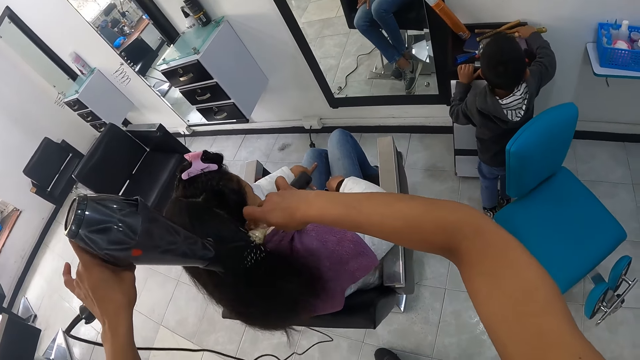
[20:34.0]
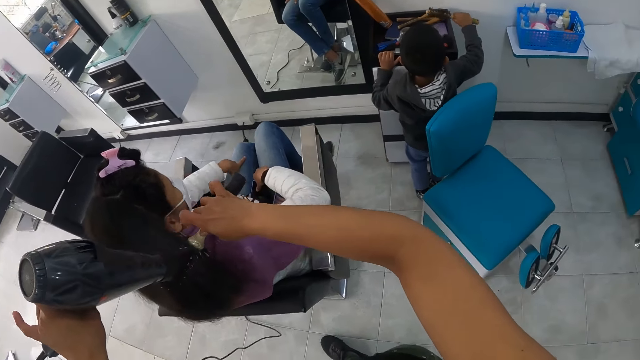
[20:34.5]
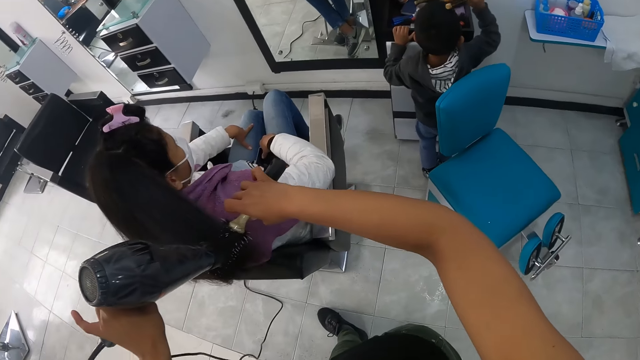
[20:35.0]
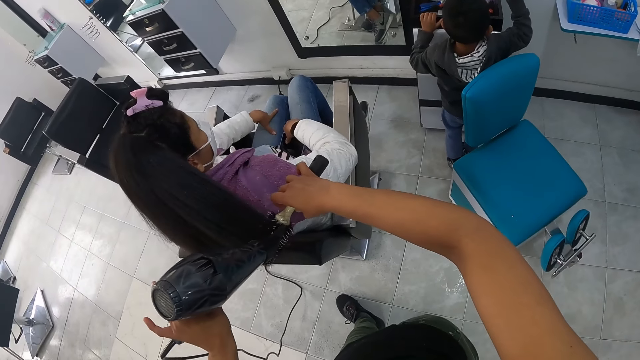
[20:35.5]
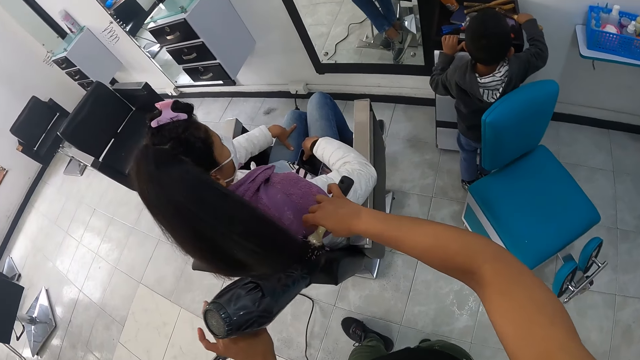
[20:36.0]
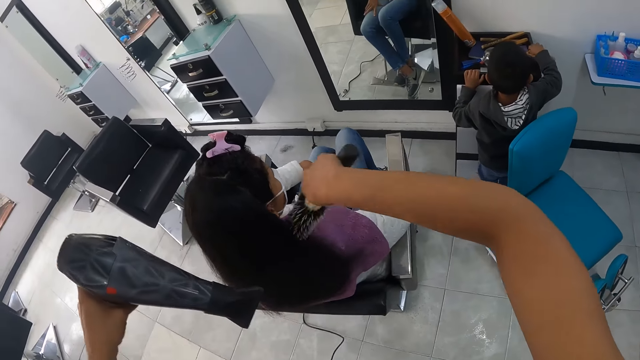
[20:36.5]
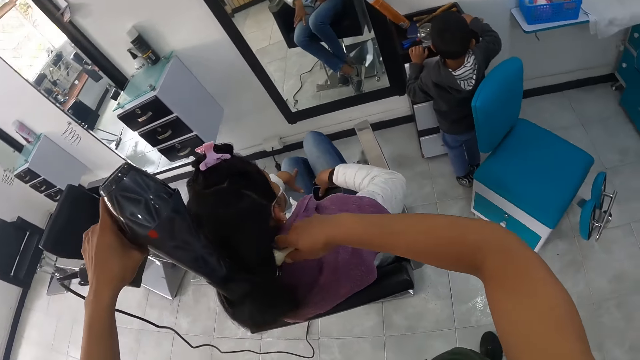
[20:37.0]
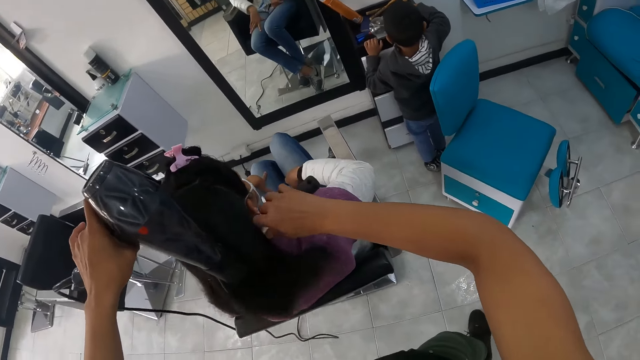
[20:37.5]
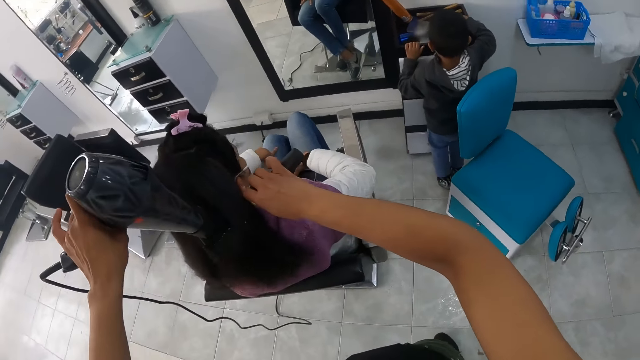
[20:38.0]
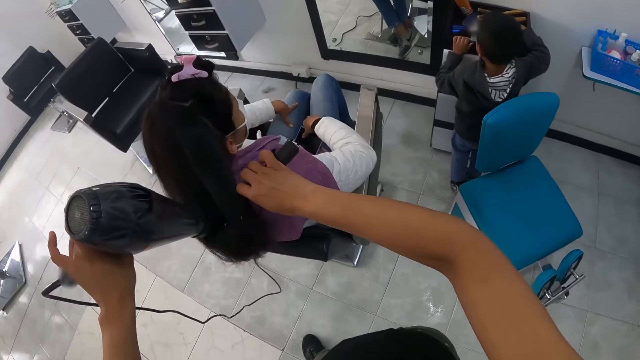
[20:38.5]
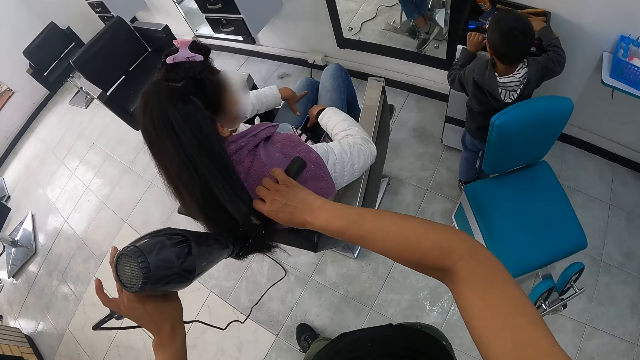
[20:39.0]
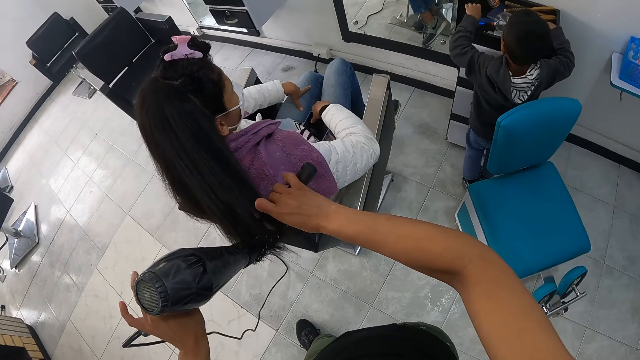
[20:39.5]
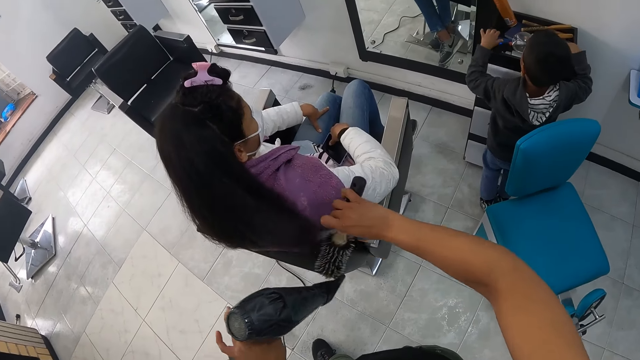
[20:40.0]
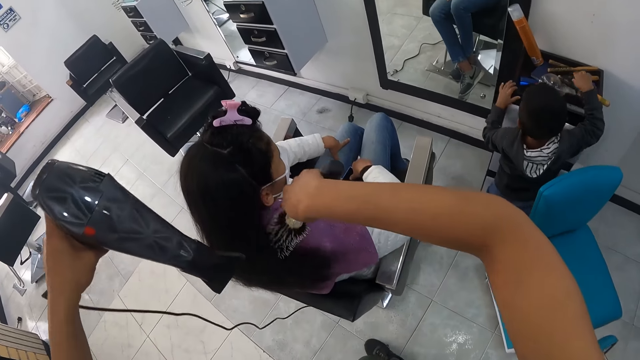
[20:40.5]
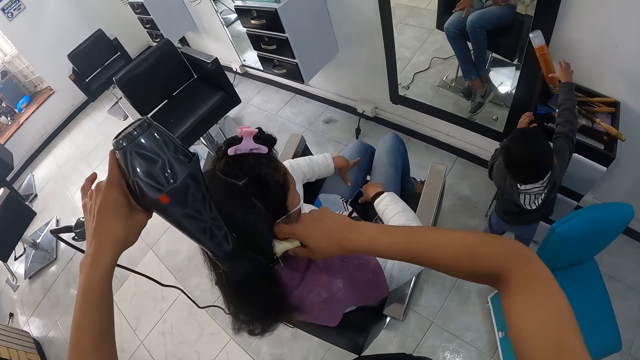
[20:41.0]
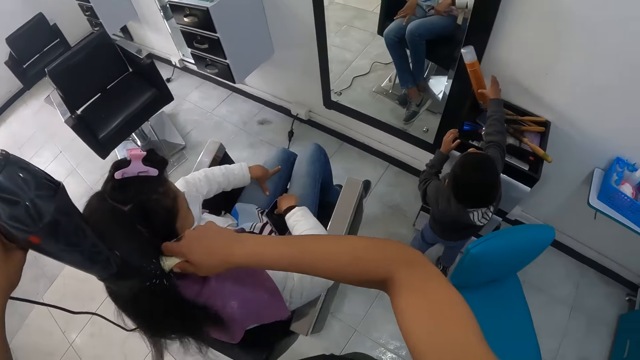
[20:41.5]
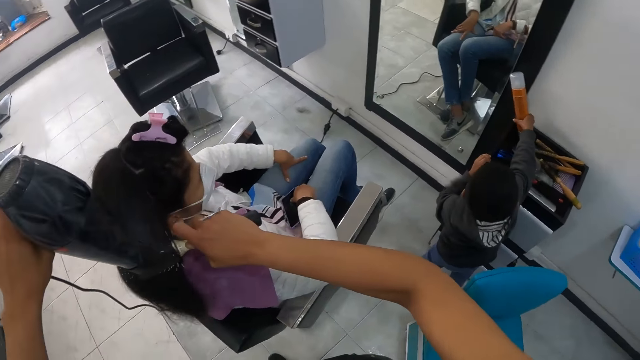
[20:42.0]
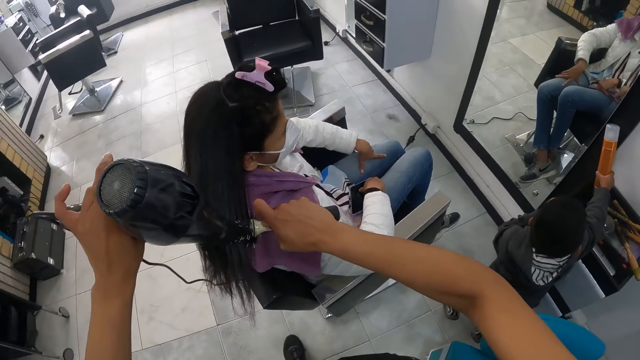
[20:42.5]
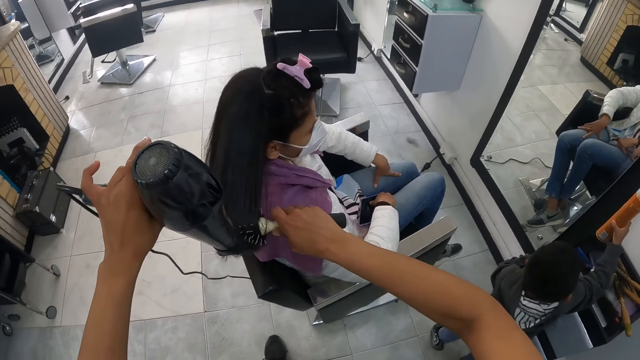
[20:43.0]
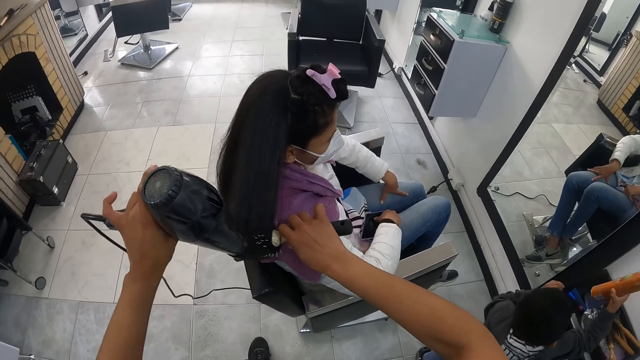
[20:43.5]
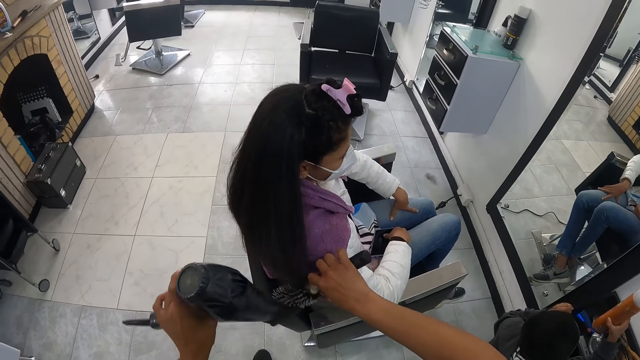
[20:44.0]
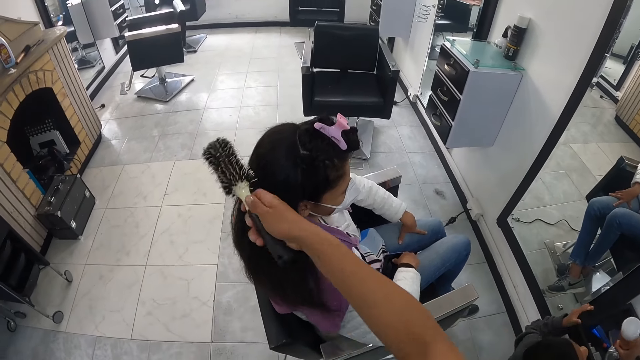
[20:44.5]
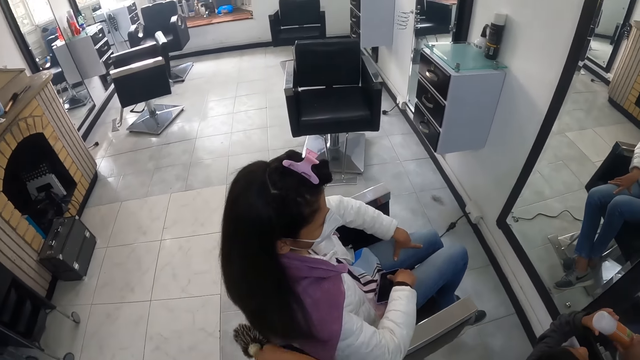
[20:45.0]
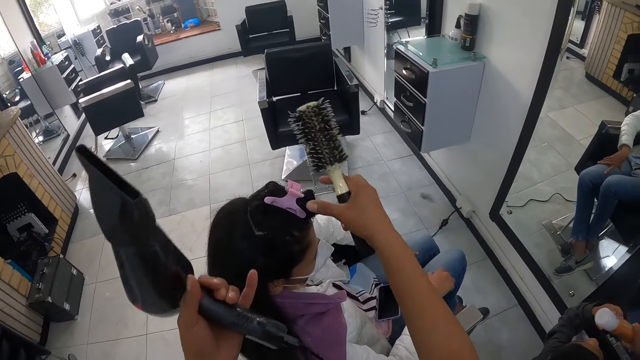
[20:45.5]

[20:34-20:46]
The boy picks up a spray or bottle from the cupboard with his right hand. The boy shakes the bottle.

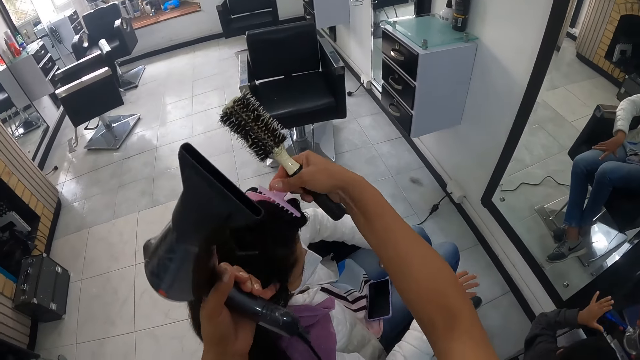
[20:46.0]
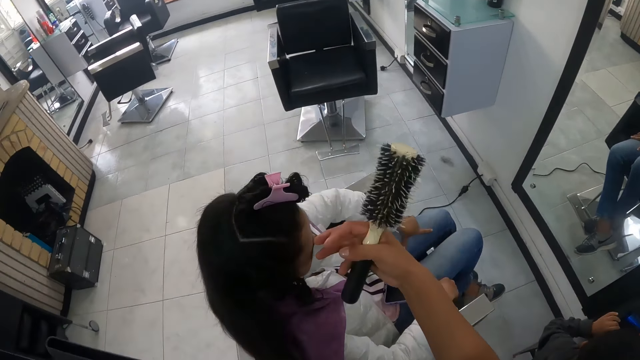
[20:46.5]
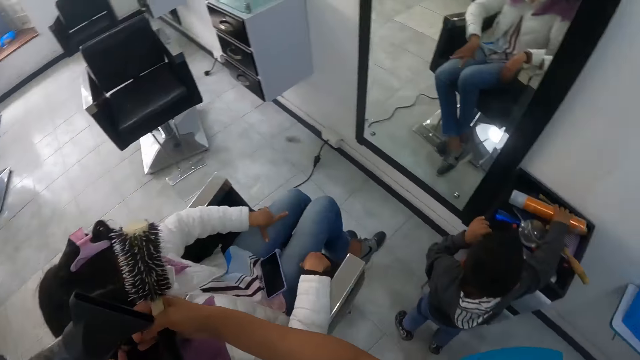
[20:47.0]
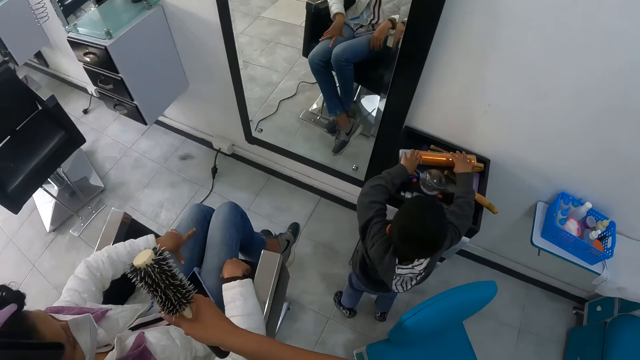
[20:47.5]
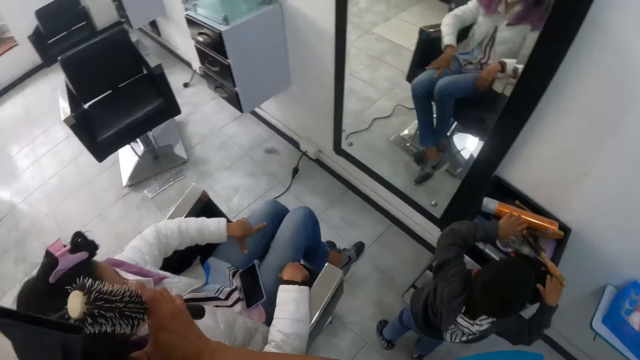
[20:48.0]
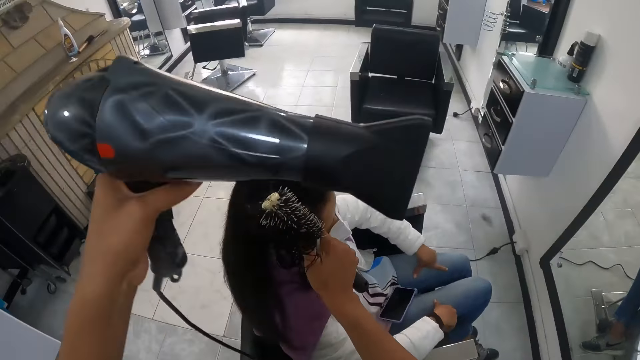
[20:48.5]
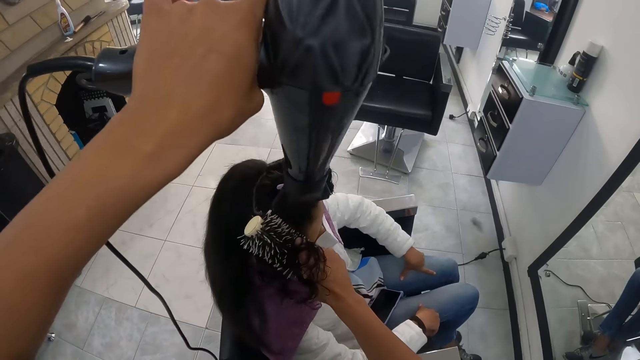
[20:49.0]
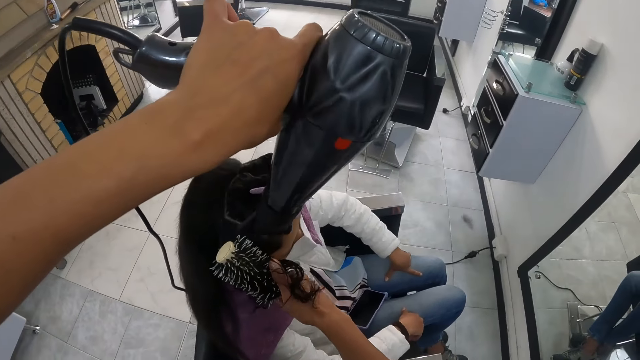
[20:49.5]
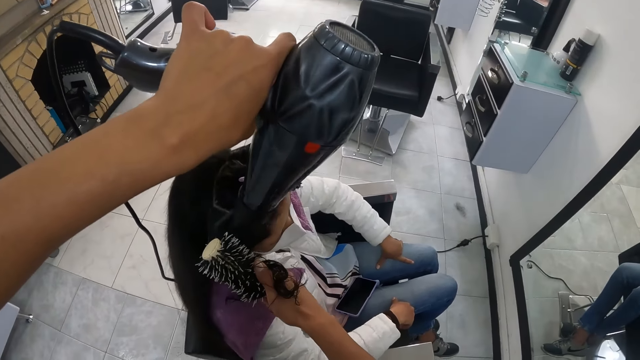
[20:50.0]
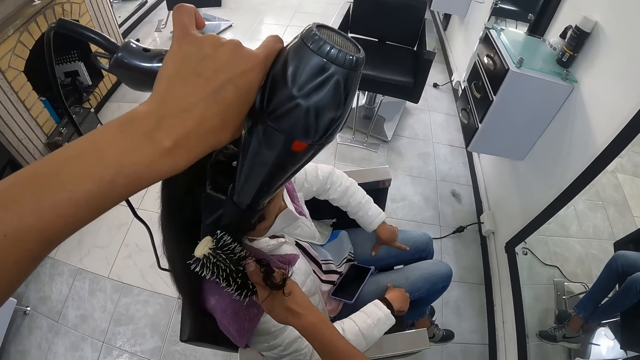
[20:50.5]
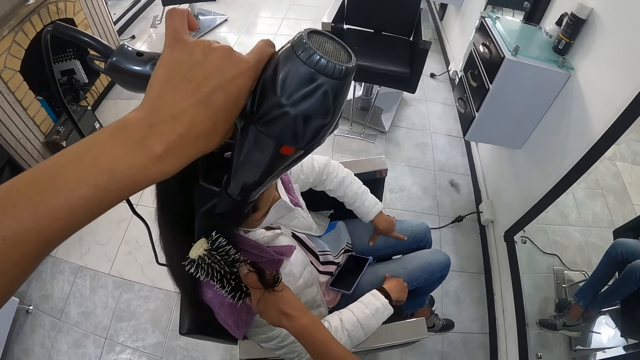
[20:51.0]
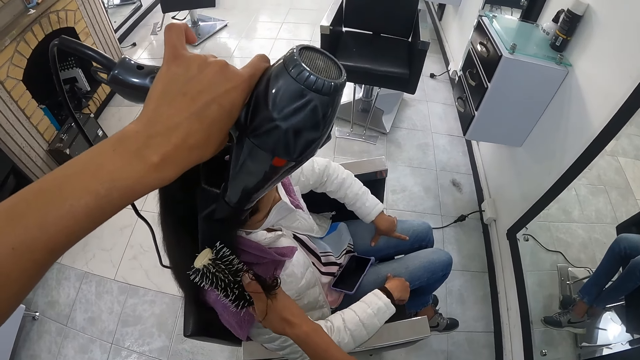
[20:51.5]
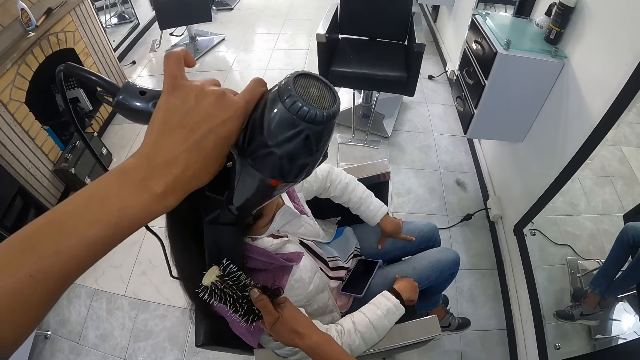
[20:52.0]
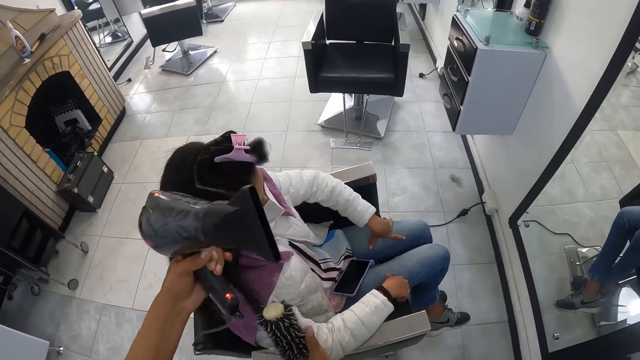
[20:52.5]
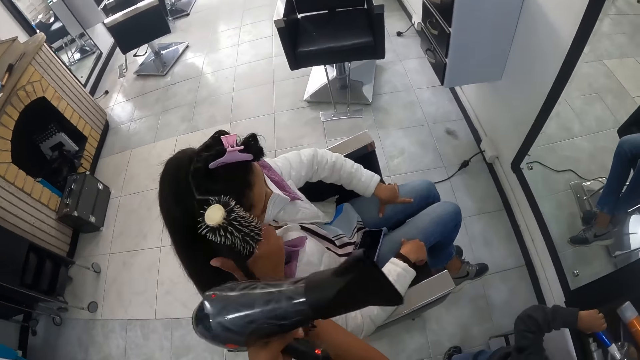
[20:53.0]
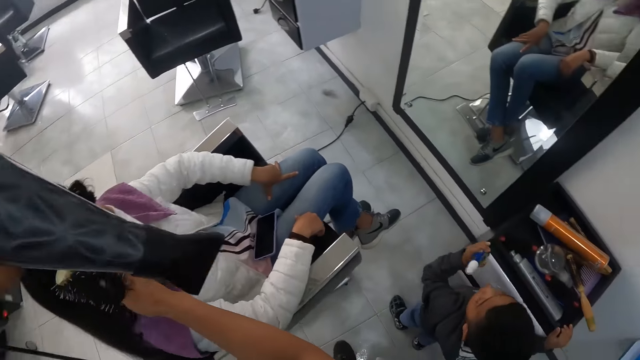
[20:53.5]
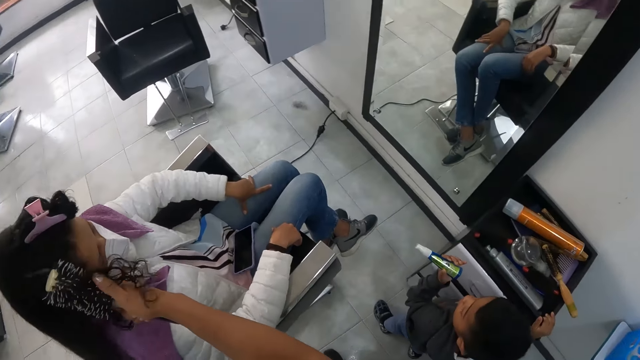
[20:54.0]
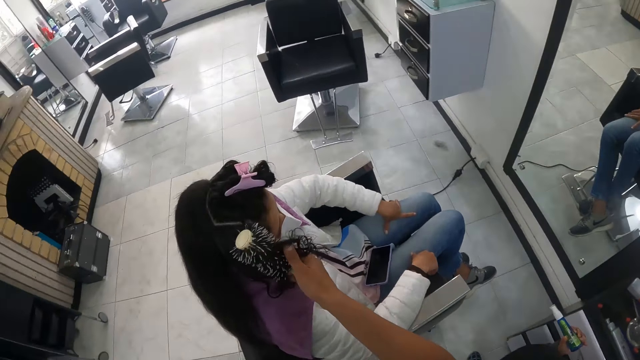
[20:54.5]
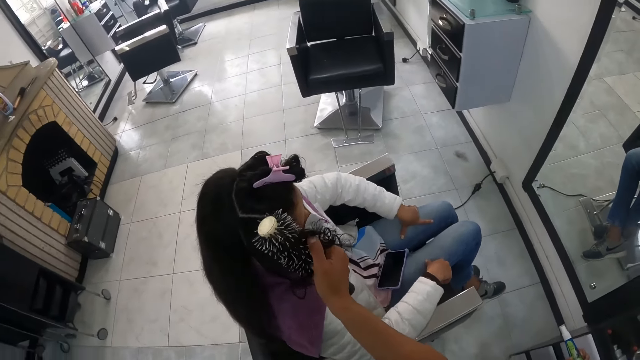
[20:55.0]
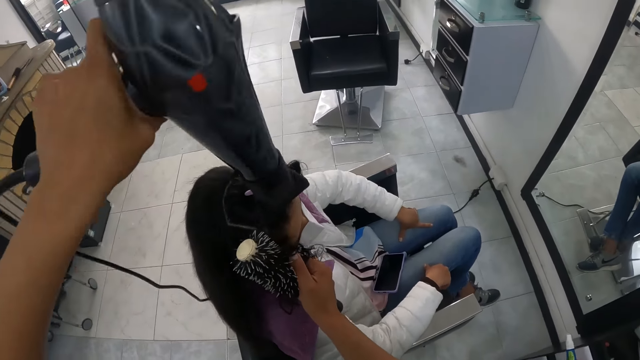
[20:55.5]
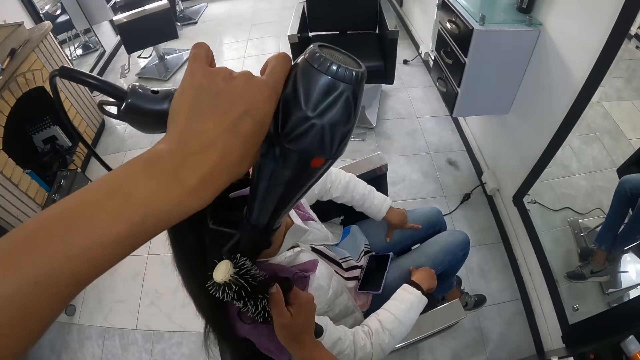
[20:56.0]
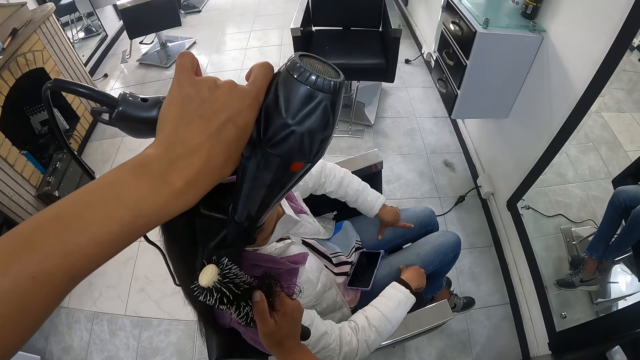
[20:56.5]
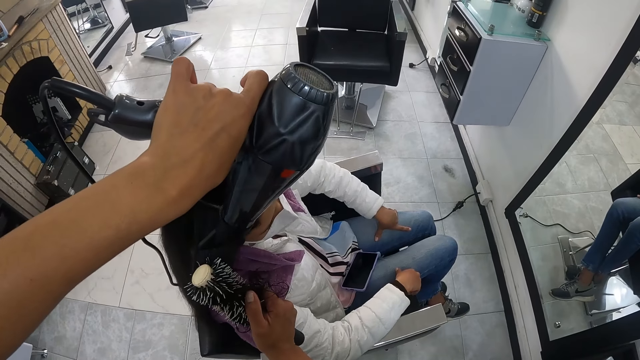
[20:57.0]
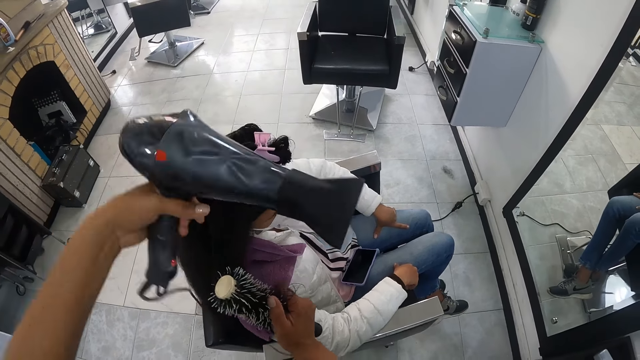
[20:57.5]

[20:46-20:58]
The person puts the bottle on the surface. The camera wearer looks at a woman. They look at the person. The person holds a marker pen. The camera wearer blow dries the woman's hair.
